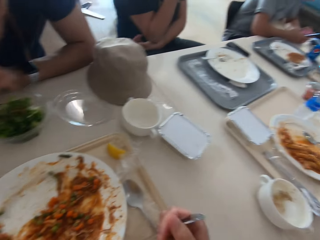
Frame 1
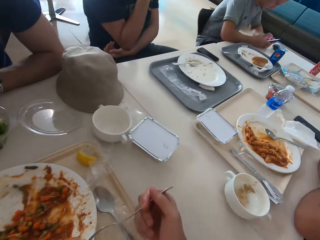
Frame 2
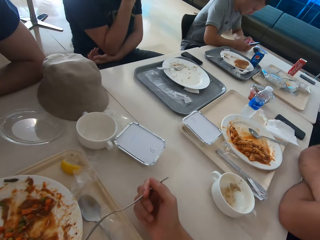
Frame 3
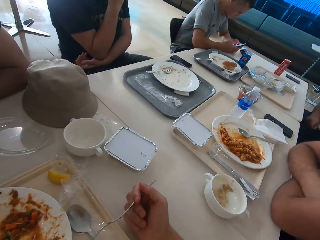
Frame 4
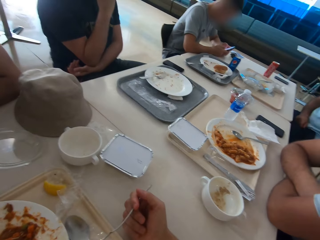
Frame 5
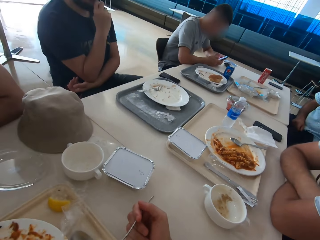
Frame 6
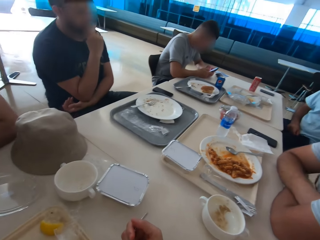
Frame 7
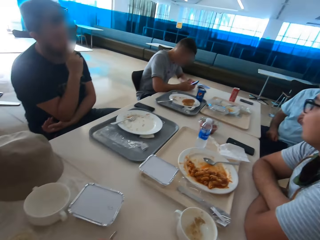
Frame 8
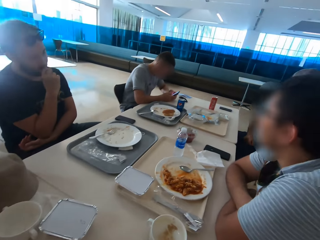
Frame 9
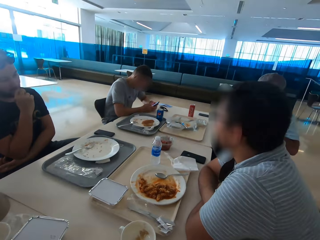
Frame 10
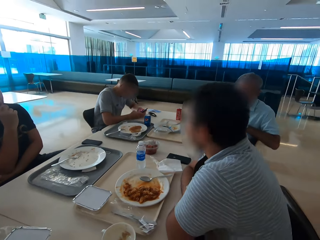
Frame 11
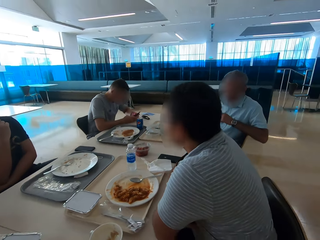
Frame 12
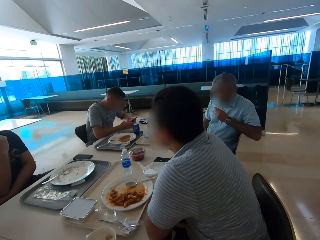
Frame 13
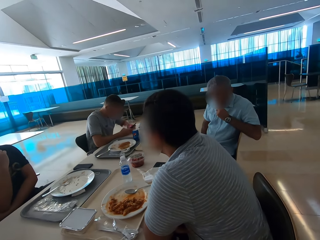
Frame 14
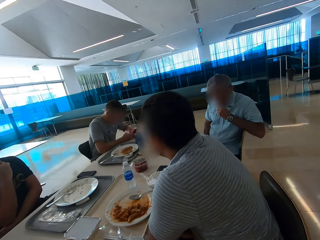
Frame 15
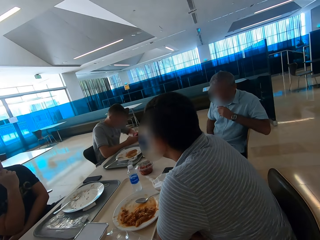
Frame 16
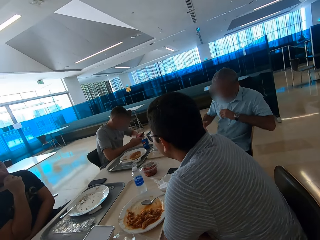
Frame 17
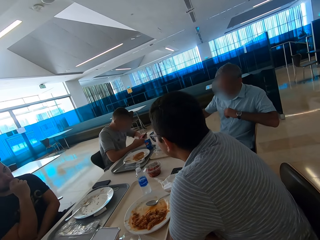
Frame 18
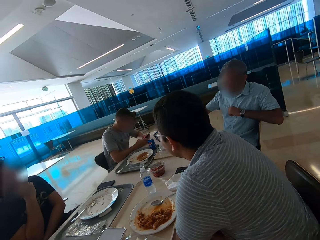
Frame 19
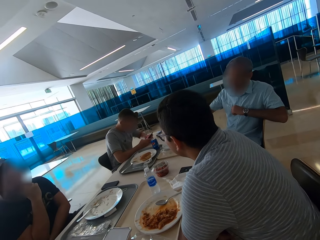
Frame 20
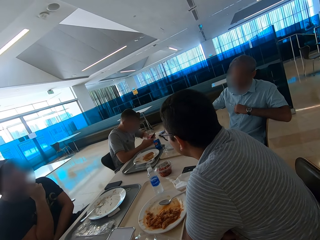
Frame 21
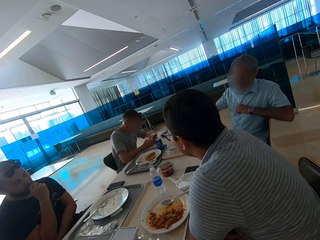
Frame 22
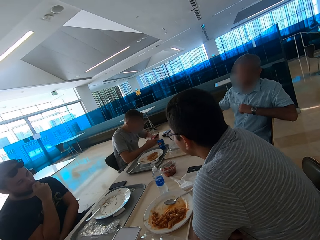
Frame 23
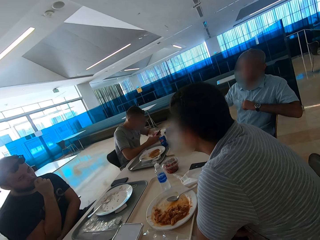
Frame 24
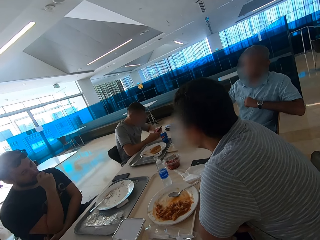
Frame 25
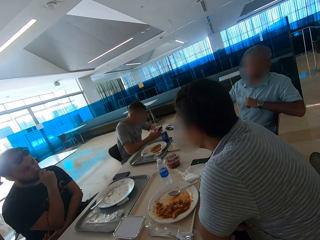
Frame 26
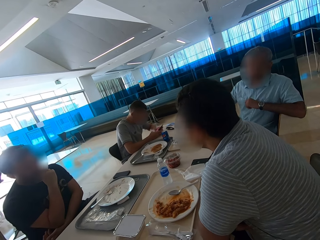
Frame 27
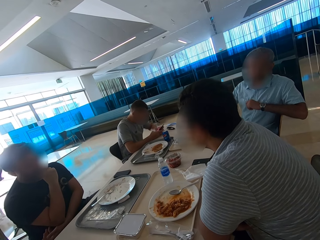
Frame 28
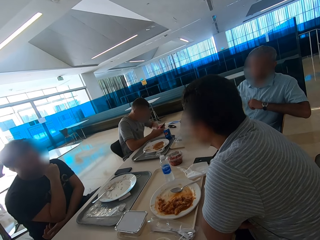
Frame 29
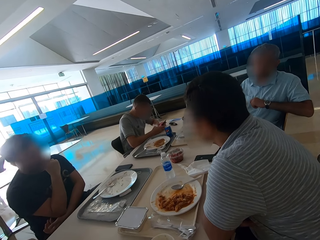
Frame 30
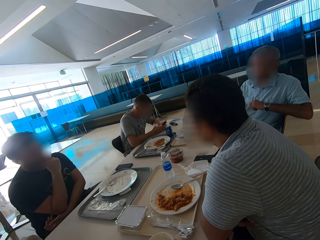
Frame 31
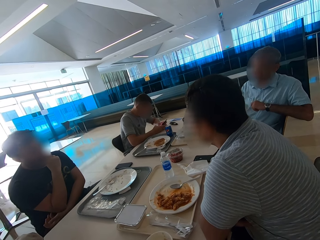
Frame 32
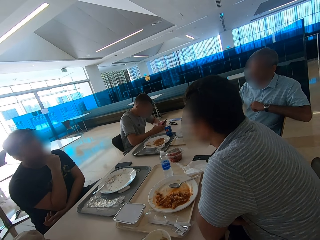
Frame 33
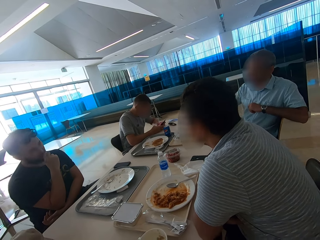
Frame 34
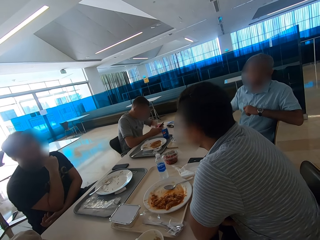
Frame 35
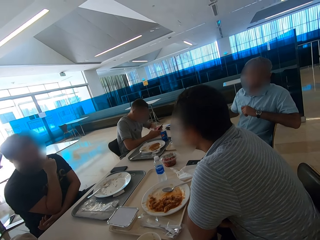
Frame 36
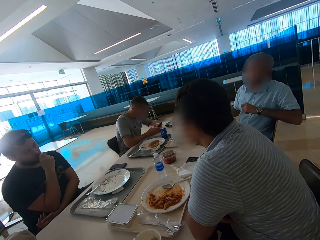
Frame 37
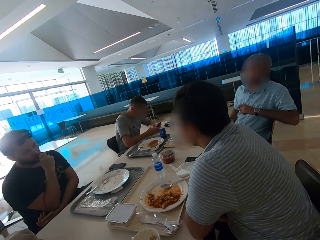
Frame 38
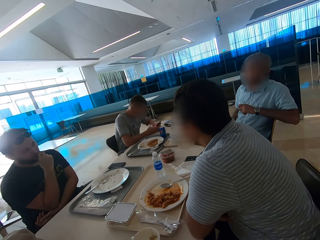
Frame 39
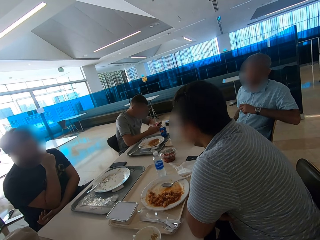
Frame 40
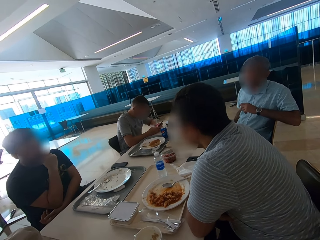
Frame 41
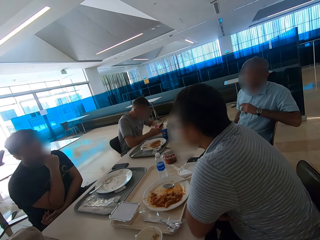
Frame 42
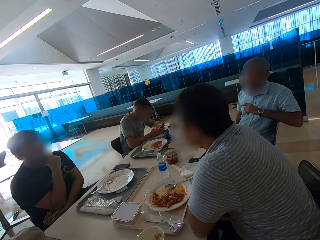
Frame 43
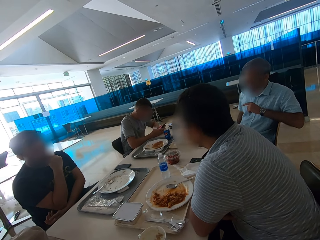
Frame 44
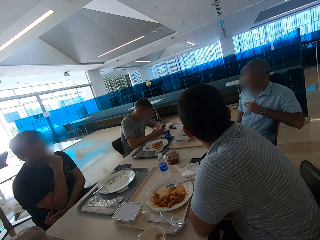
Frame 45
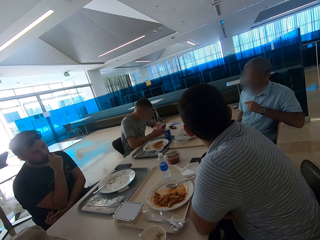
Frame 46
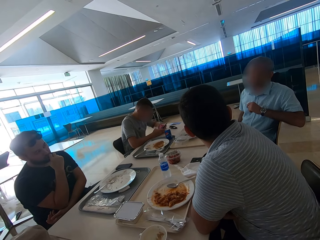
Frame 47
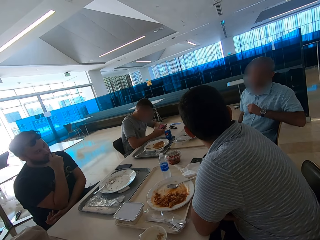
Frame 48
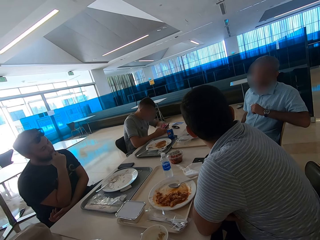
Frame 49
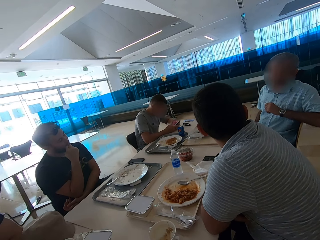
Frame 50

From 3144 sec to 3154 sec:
The camera wearer looks around the table. A person shows hand gestures.

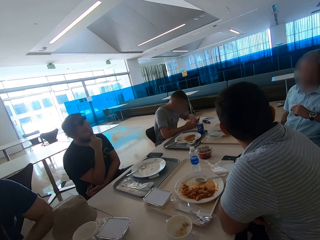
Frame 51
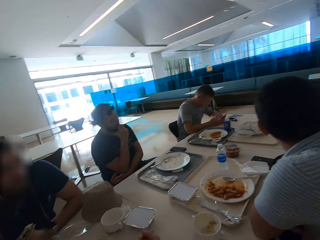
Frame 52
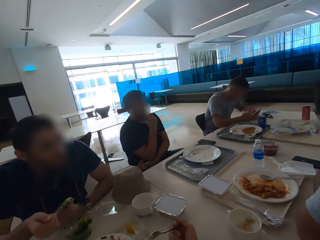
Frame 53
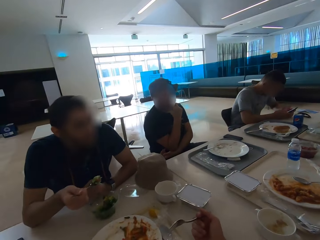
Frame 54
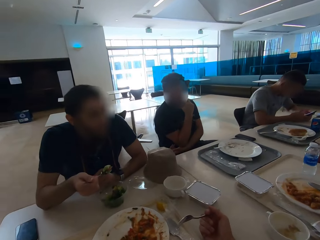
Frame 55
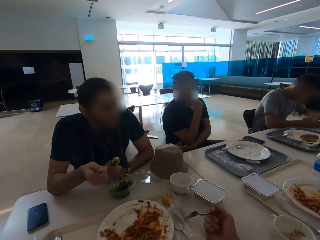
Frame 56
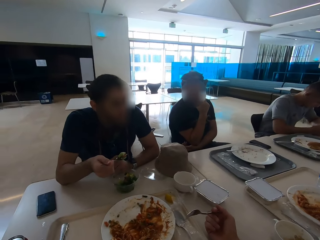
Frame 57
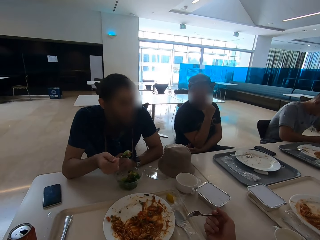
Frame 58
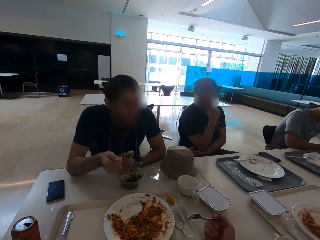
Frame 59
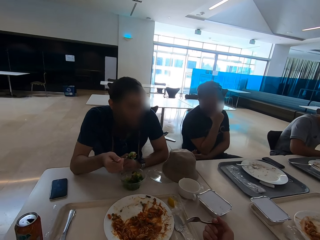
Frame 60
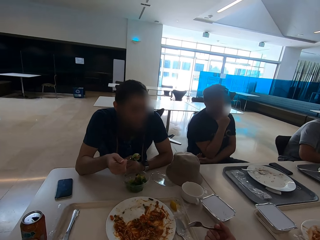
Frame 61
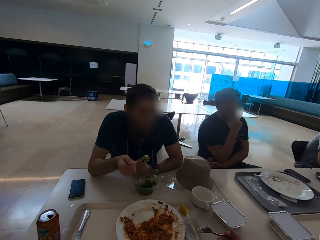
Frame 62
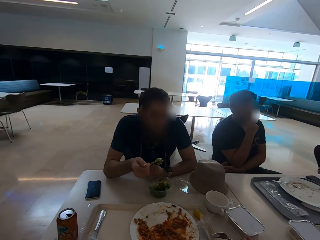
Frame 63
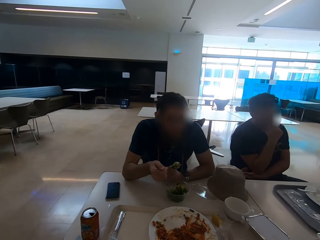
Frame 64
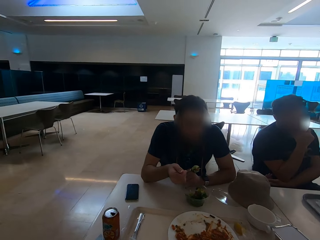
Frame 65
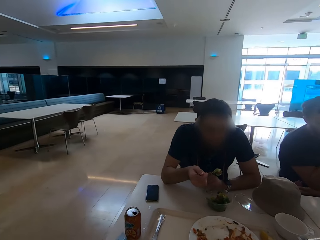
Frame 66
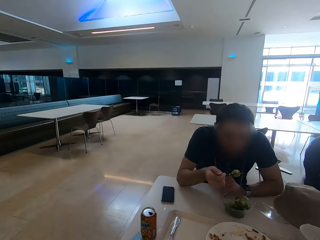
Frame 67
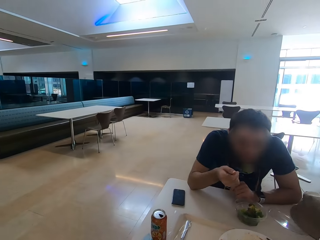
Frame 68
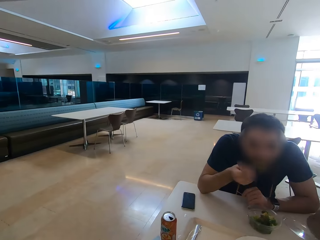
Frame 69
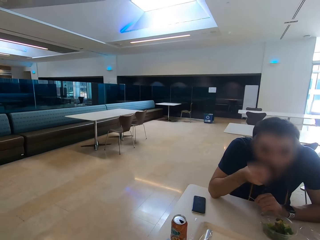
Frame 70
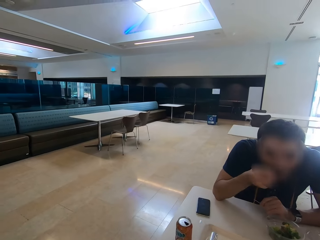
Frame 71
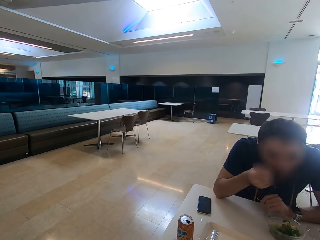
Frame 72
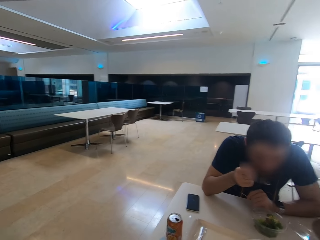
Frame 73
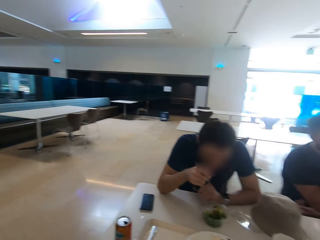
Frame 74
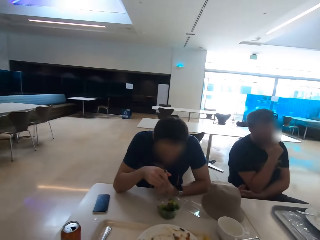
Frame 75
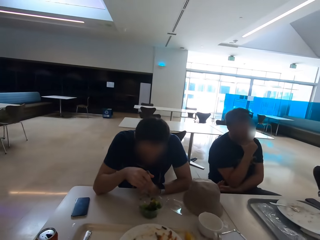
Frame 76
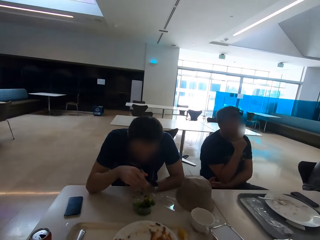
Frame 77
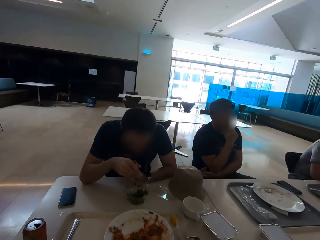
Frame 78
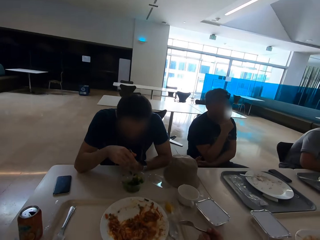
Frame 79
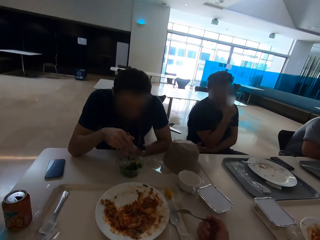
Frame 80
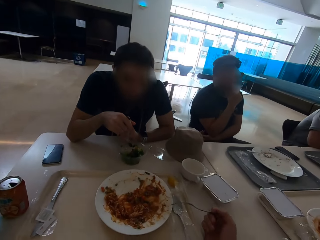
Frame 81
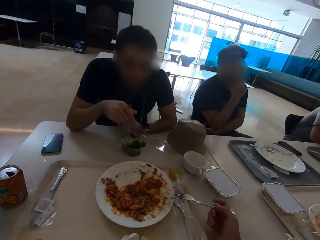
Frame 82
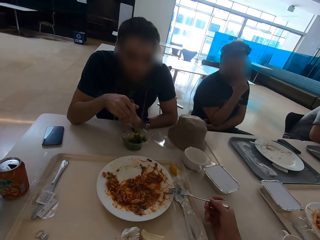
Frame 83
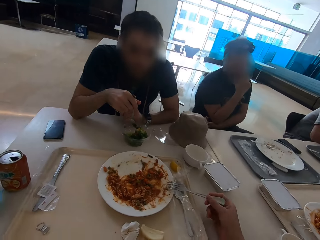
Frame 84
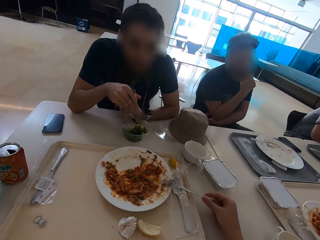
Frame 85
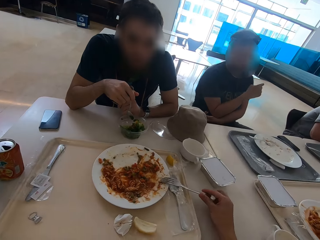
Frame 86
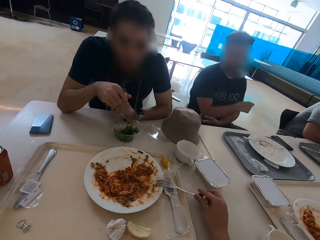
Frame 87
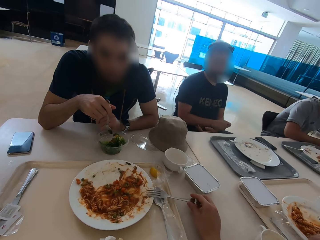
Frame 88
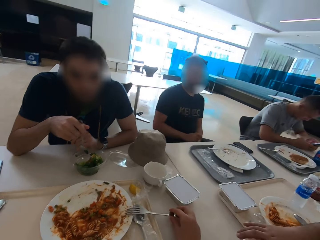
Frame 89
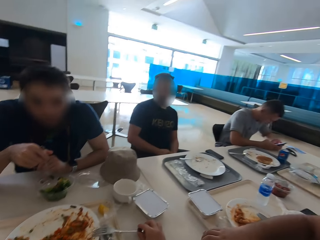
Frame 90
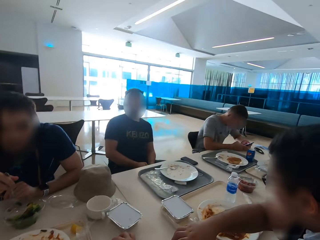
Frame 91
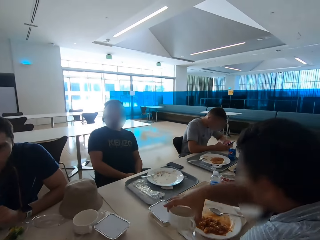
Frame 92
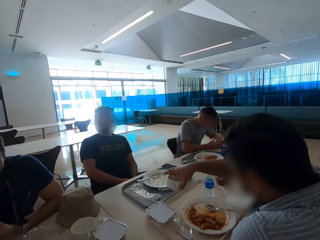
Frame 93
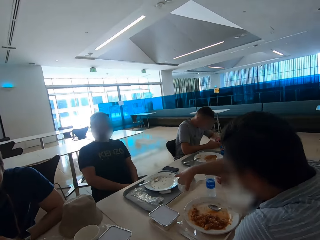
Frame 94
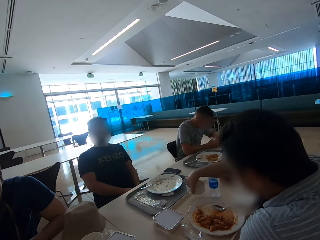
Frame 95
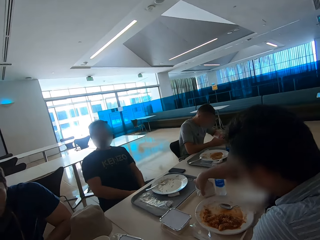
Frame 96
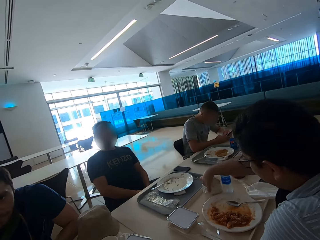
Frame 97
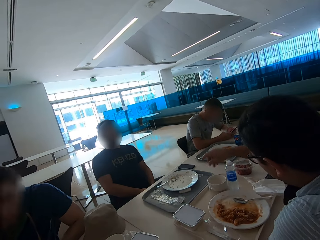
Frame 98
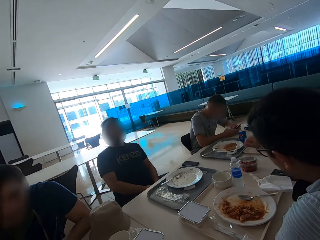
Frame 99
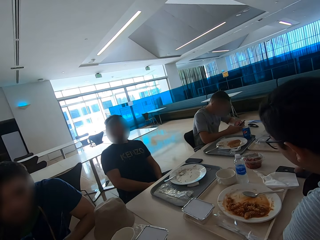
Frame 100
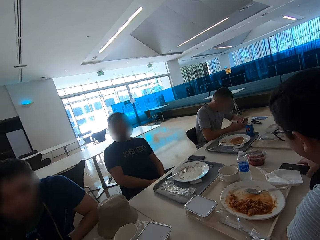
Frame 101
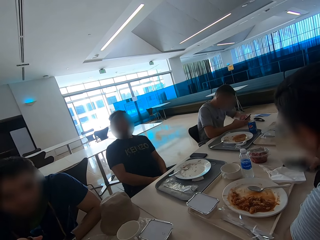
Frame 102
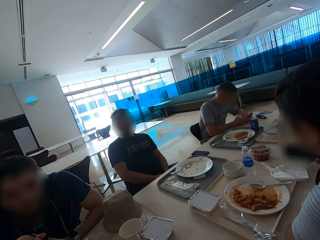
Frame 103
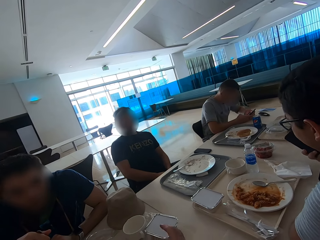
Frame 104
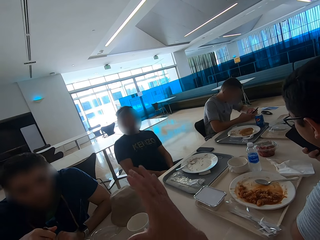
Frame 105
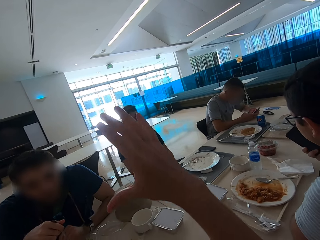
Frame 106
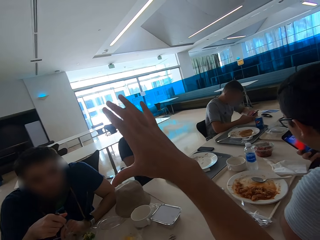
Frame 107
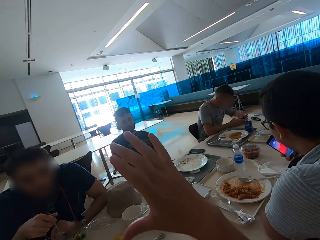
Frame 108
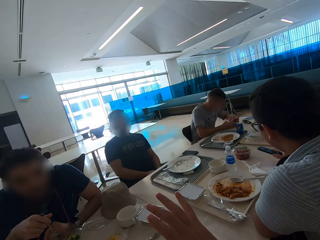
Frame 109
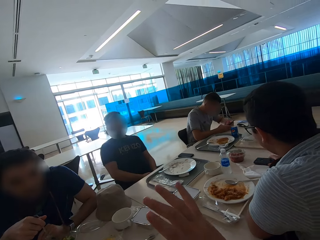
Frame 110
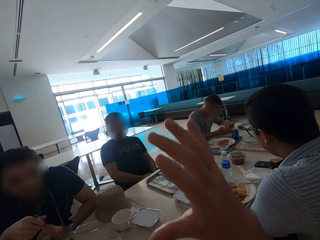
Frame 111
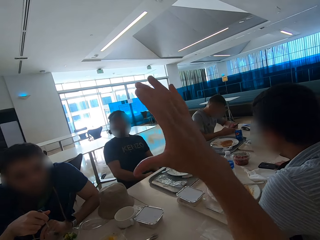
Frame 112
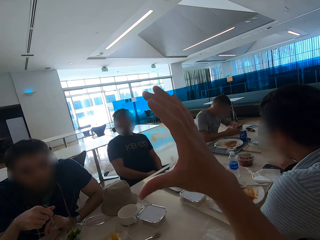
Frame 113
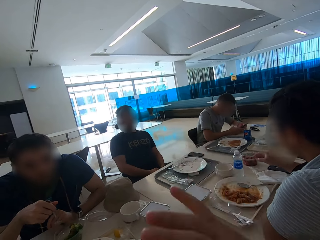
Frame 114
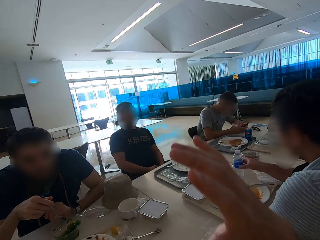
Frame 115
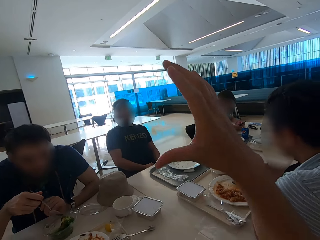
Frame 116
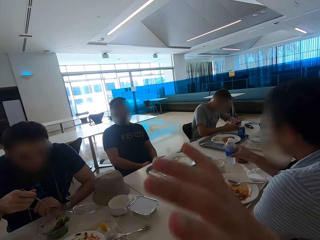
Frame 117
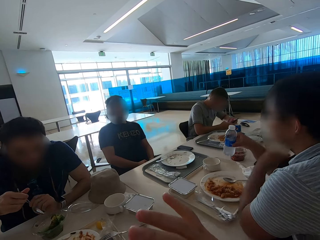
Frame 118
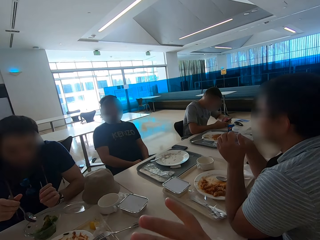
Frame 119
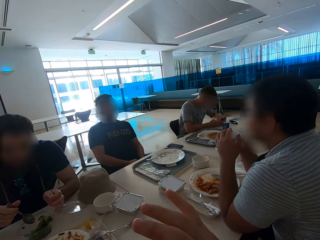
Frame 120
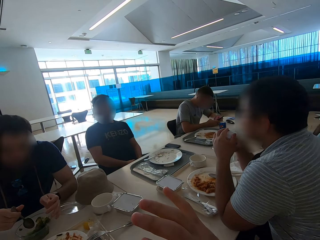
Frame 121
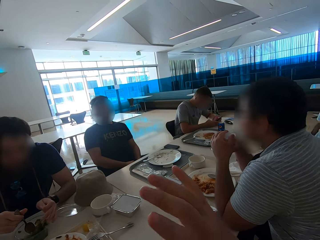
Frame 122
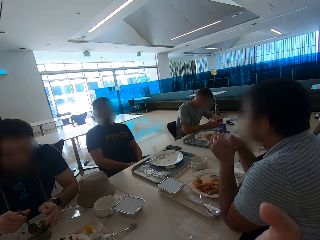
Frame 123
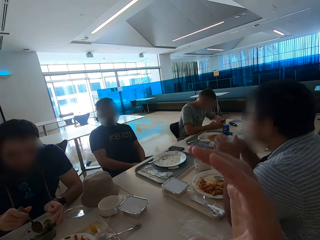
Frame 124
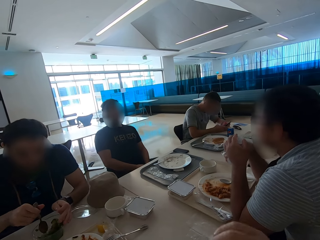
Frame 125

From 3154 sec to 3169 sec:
A person shows hand gestures. The camera wearer looks around and puts the fork on the plate. A man puts a cup aside. The man moves a soup bowl on the table, picks up a phone and looks at the phone. The camera wearer speaks with gestures. The man puts the phone on the table, picks up a water bottle and opens the water bottle.
